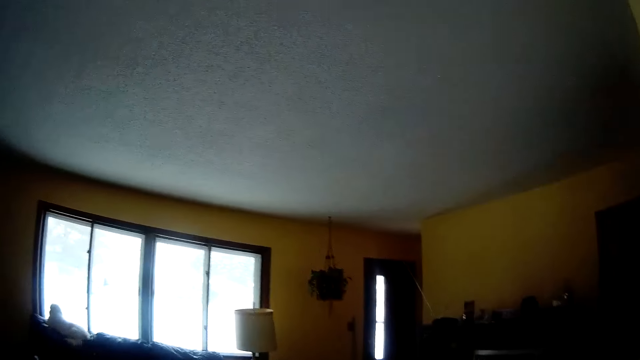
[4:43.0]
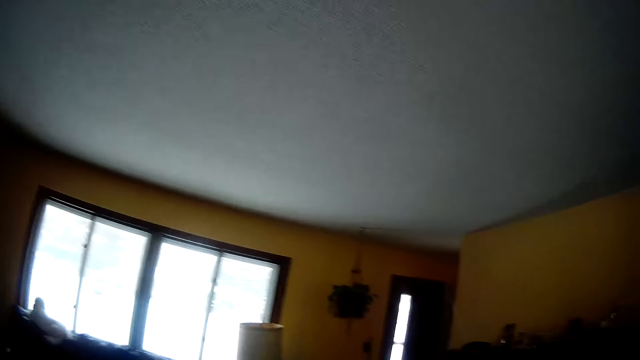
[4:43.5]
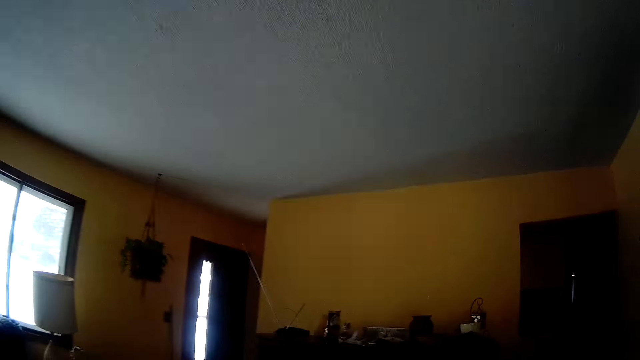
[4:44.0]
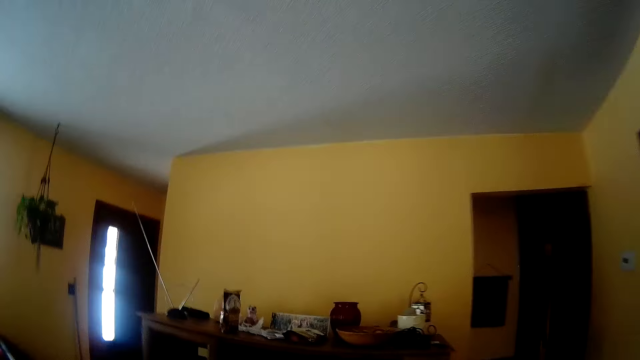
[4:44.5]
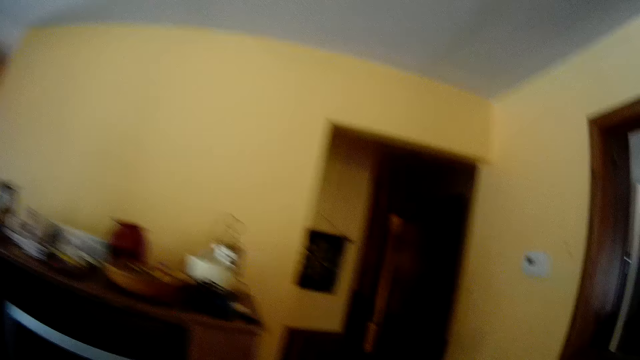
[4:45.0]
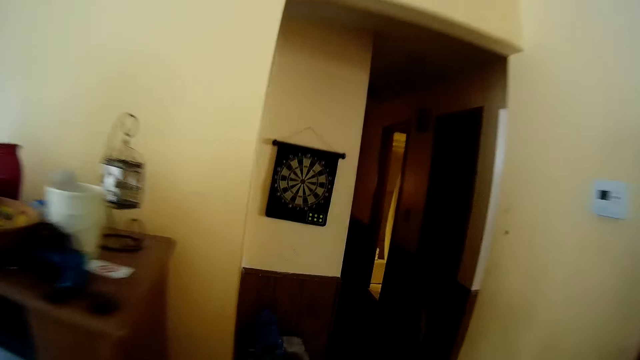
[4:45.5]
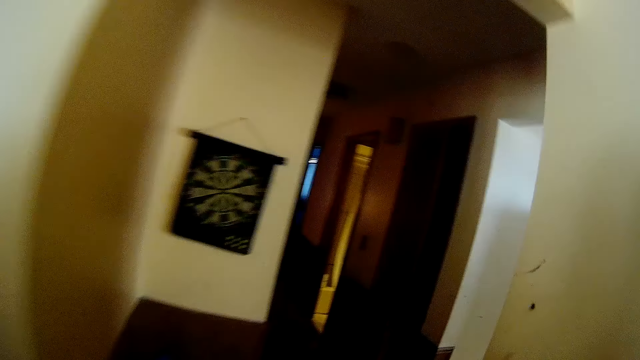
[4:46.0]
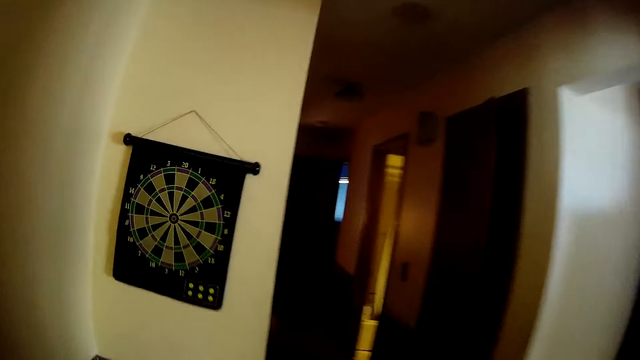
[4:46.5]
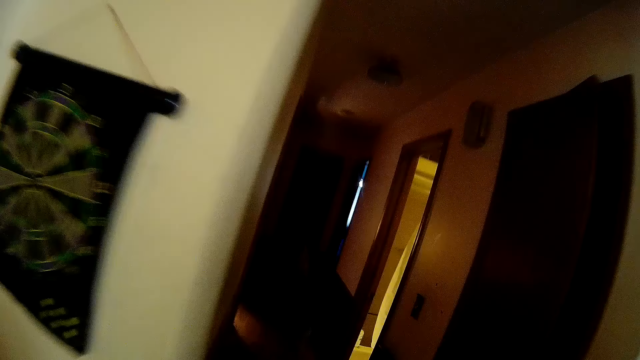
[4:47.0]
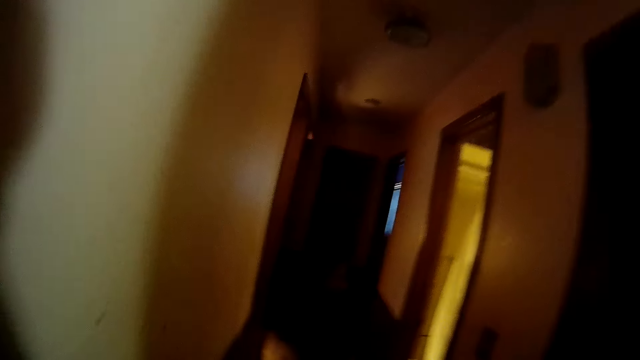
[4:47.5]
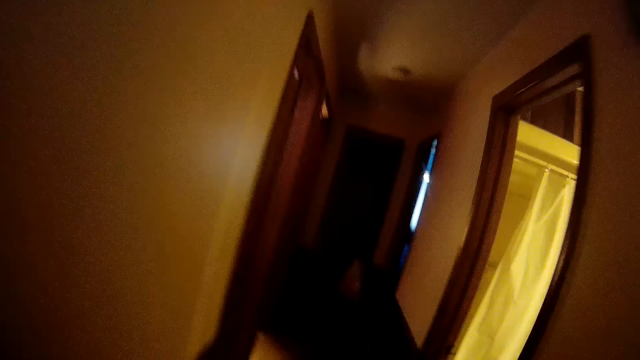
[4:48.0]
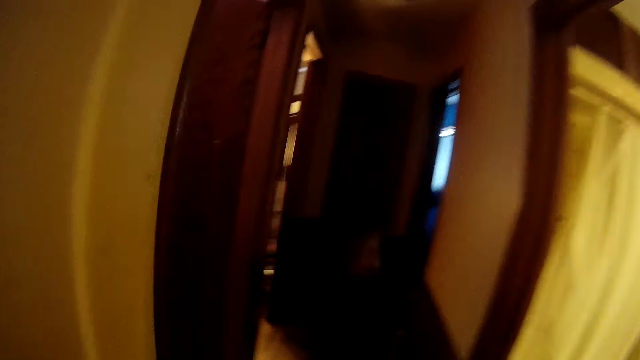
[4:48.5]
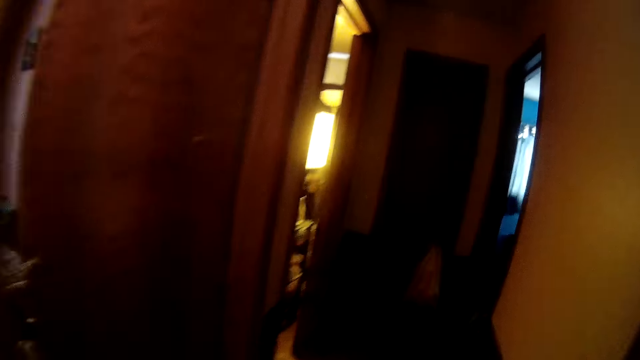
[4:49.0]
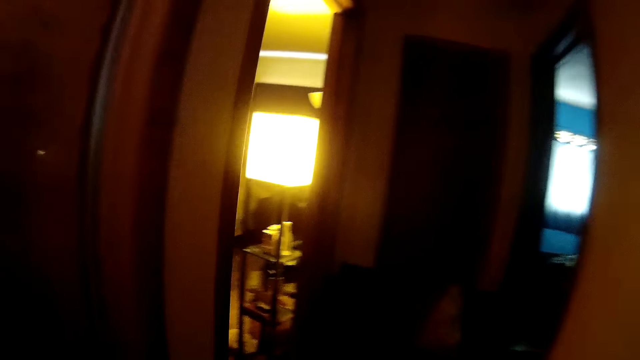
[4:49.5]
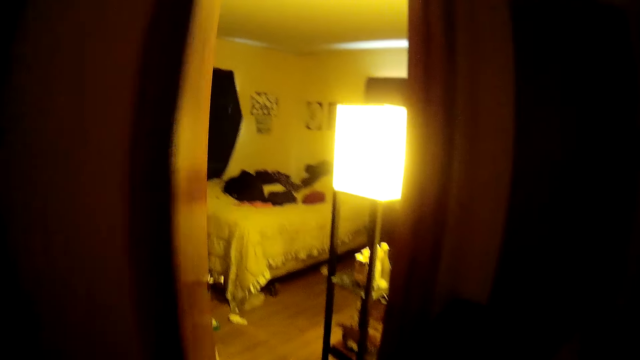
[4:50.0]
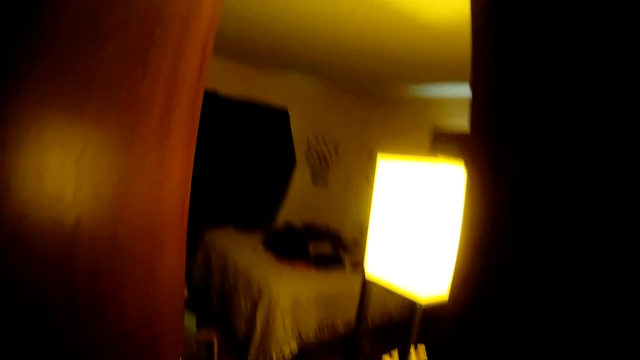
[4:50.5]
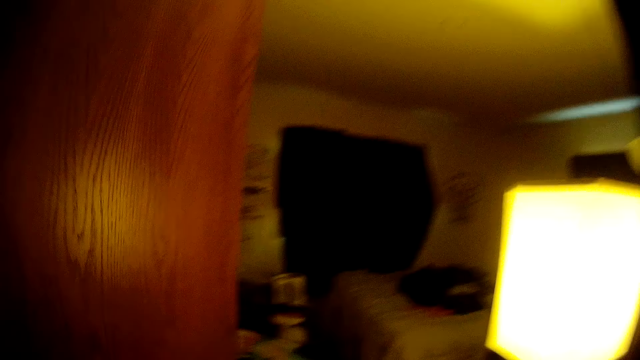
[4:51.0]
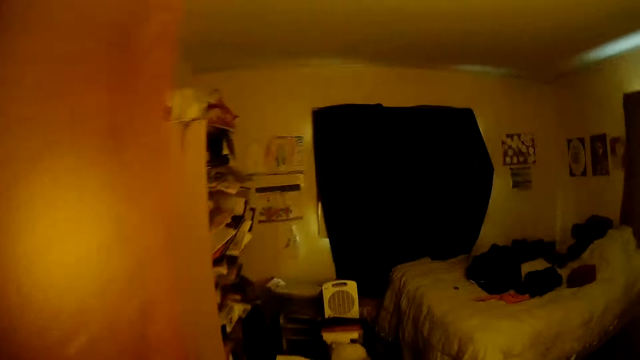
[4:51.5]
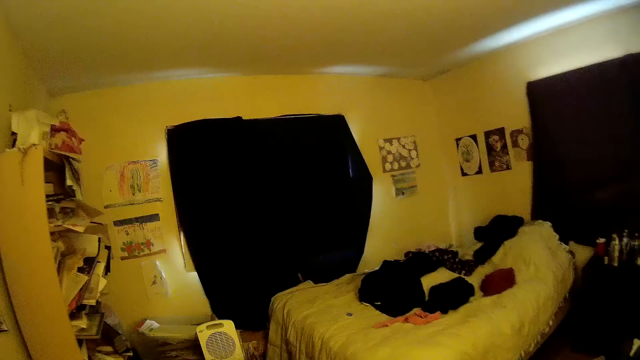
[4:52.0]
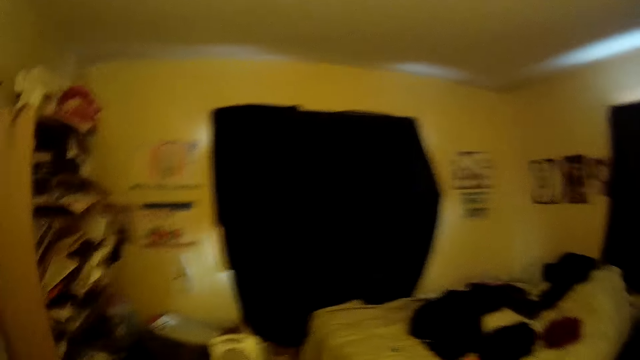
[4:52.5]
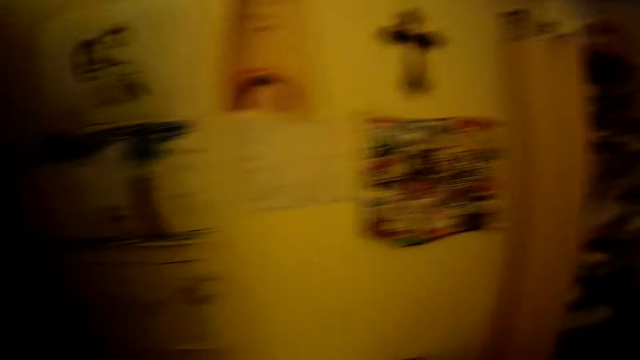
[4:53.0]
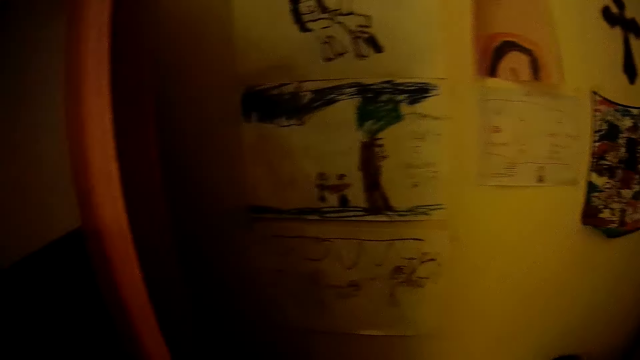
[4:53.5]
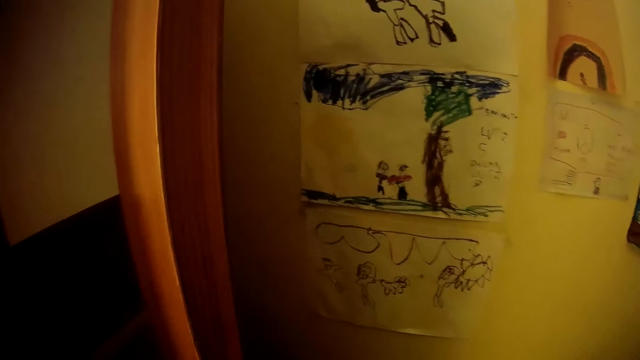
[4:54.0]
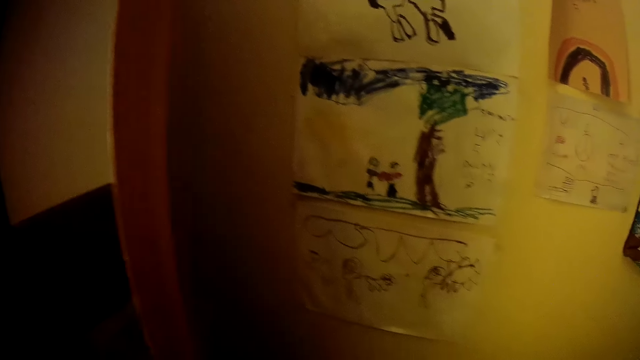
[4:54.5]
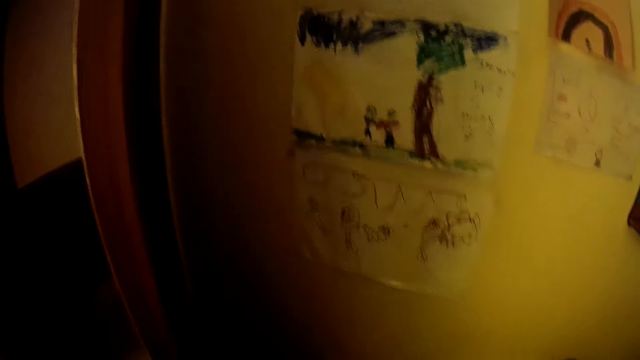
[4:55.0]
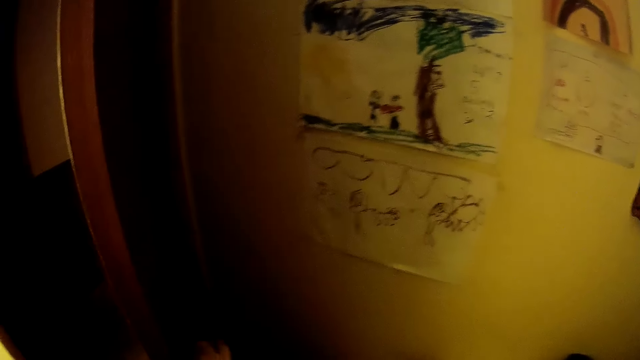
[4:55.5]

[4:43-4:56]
A dog sits on a couch in the parlor. The camera wearer enters into a bedroom. They stare at some drawings.

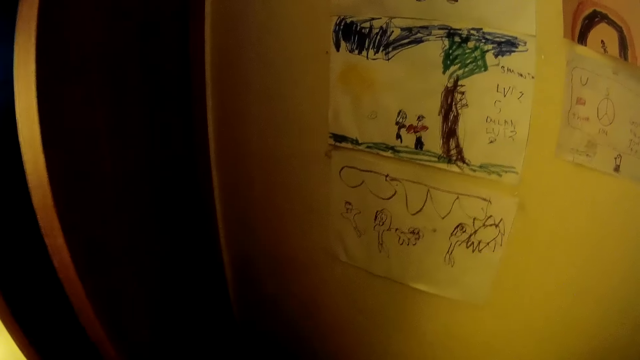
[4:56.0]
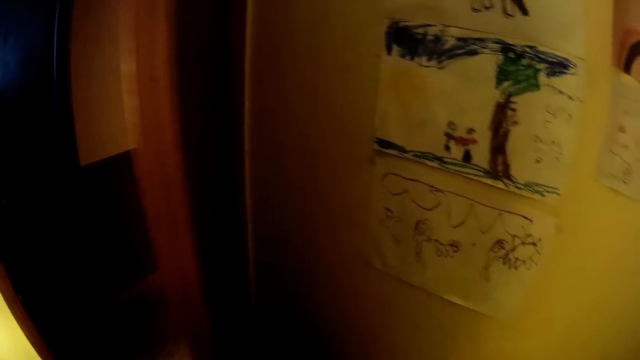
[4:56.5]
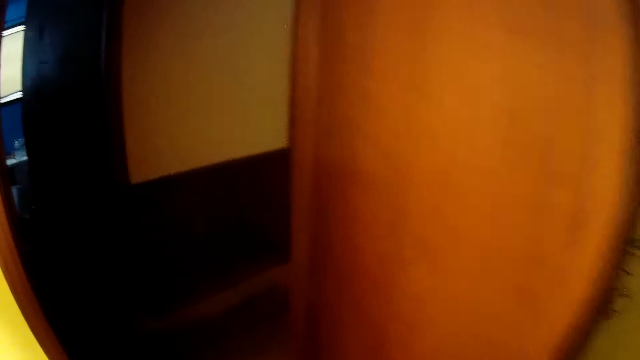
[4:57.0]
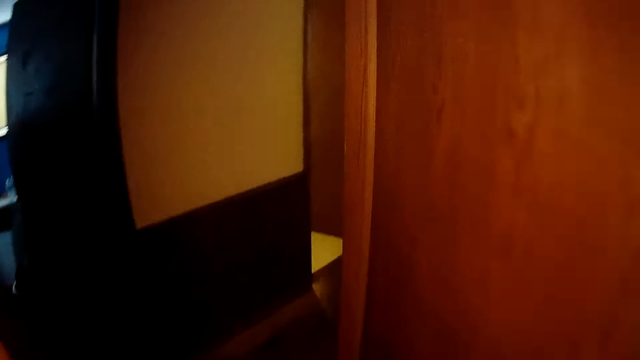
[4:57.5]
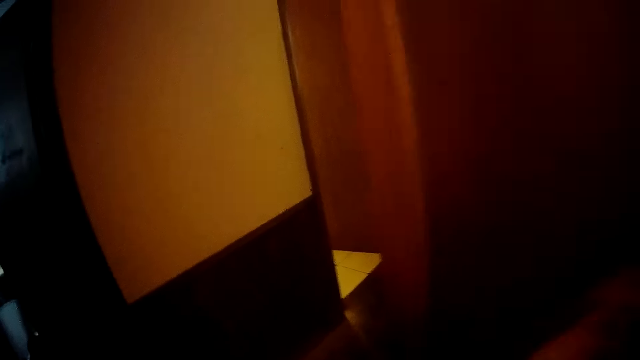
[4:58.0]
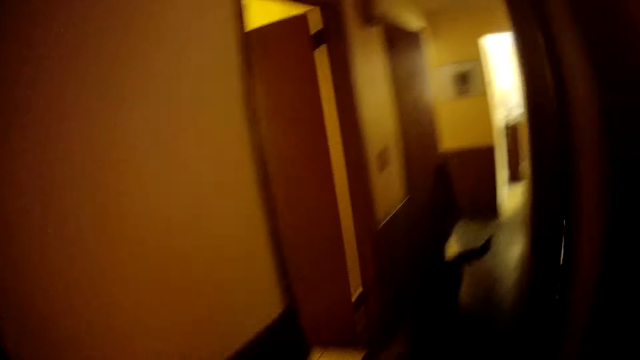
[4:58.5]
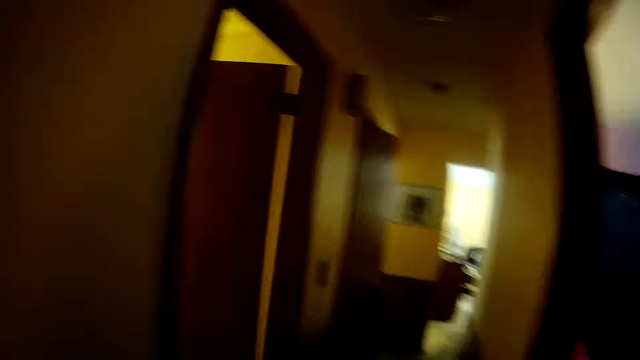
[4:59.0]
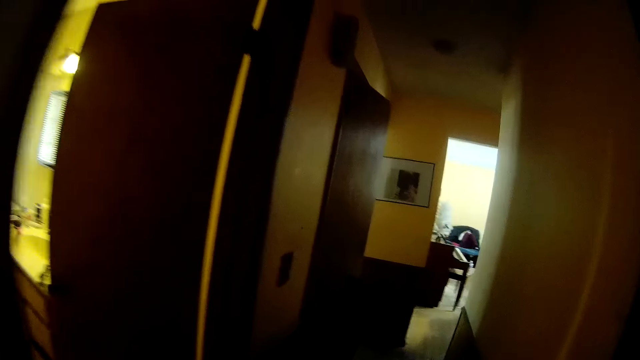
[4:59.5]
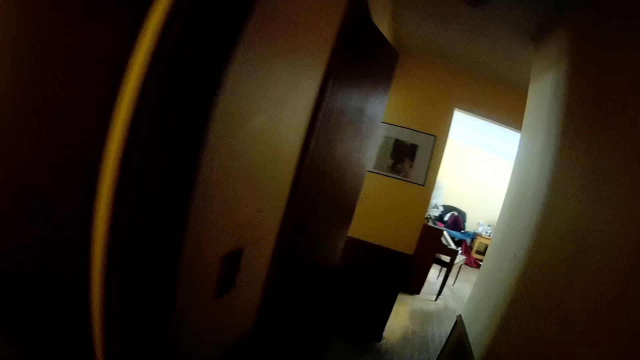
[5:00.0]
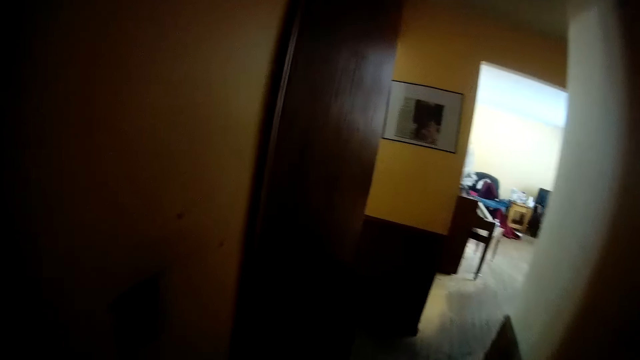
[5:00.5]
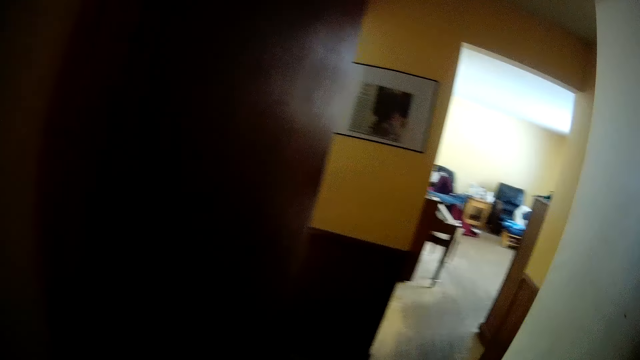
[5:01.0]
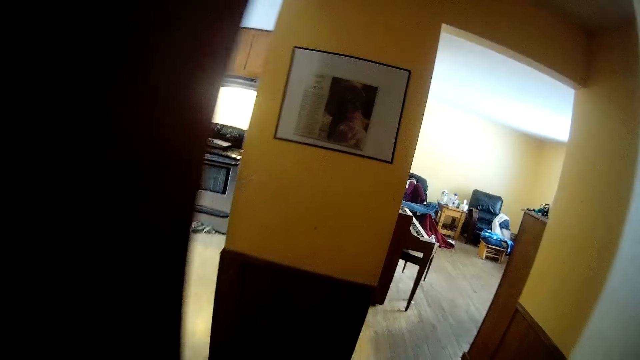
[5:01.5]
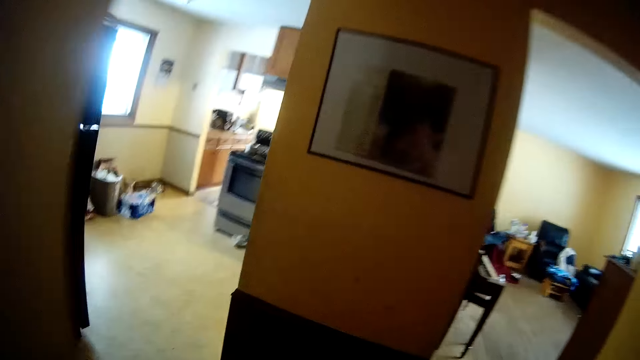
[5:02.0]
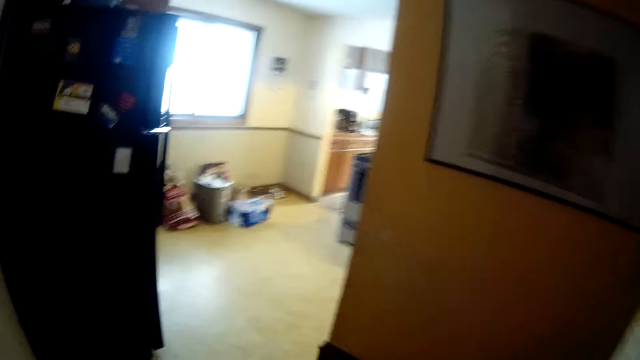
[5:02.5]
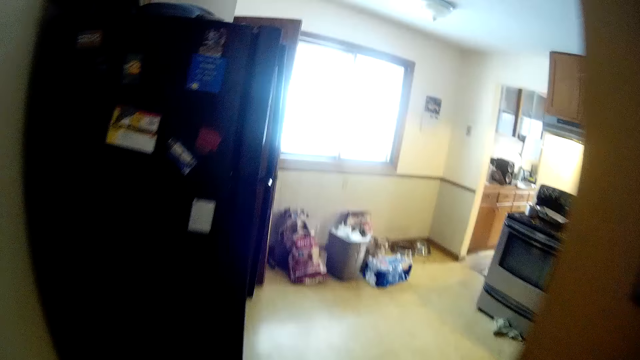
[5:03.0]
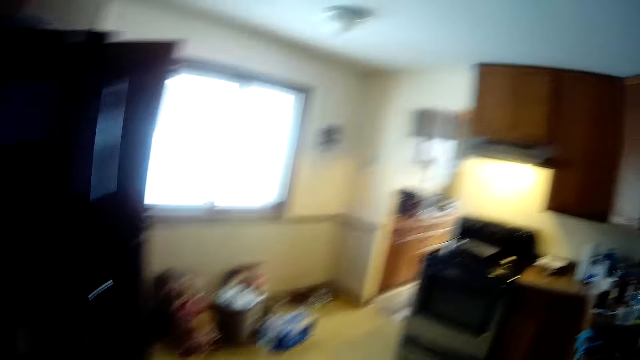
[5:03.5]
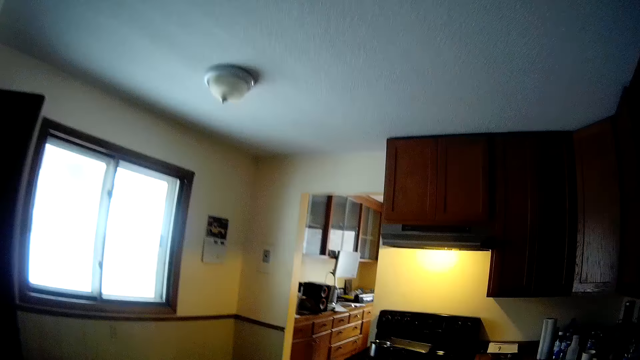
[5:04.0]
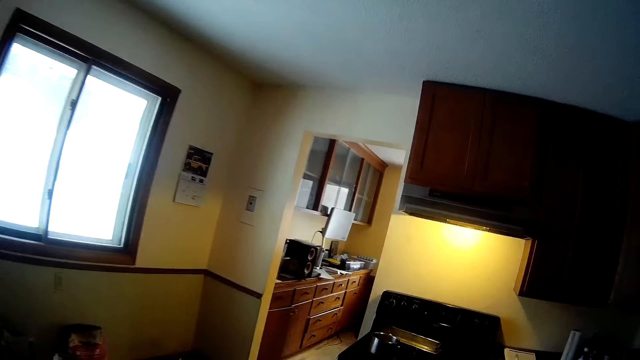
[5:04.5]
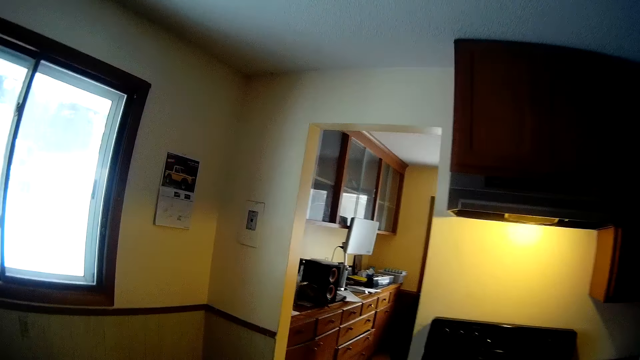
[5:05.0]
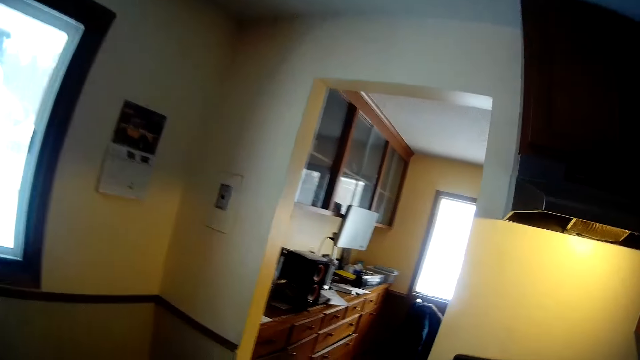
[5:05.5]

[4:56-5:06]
The camera wearer leaves the bedroom. They walk towards the parlor. They walk into the kitchen.
